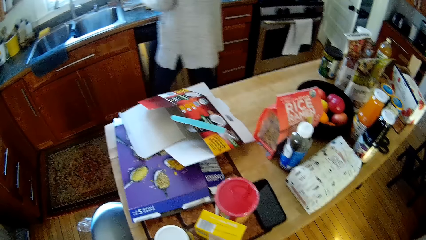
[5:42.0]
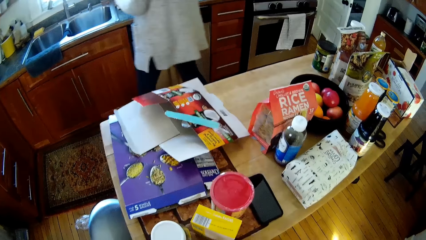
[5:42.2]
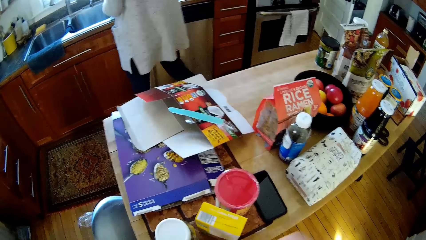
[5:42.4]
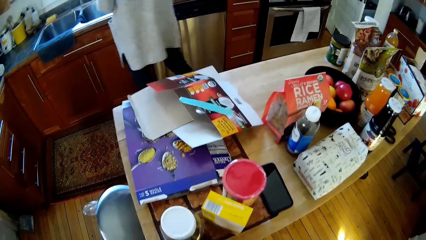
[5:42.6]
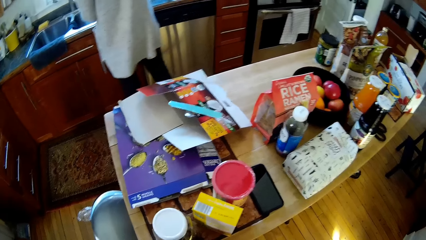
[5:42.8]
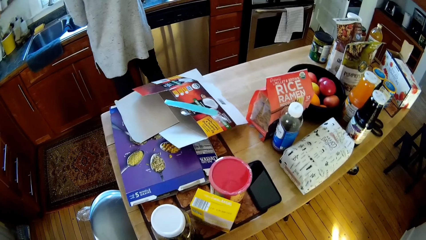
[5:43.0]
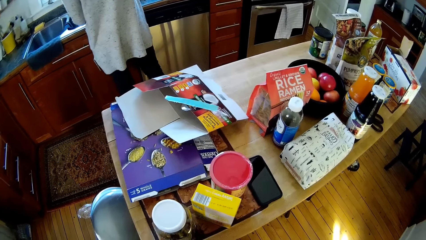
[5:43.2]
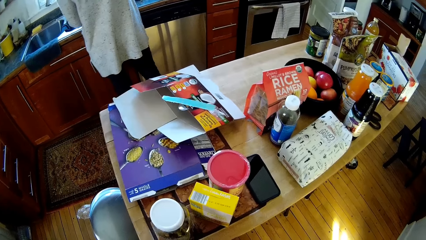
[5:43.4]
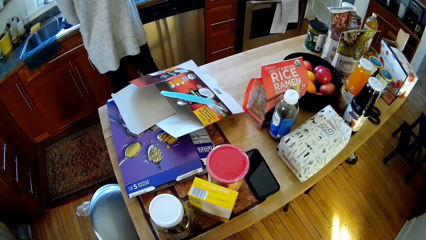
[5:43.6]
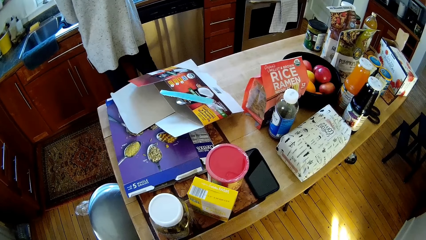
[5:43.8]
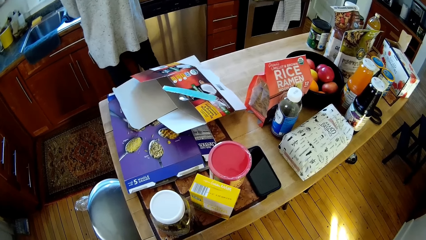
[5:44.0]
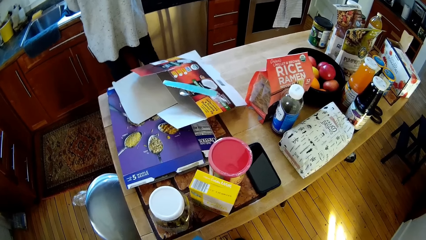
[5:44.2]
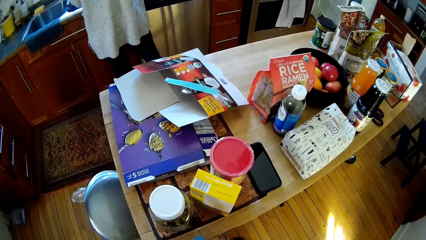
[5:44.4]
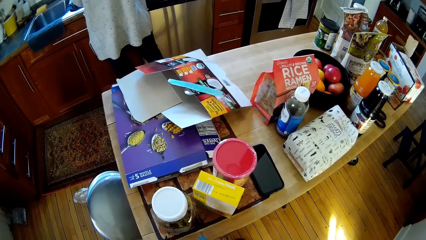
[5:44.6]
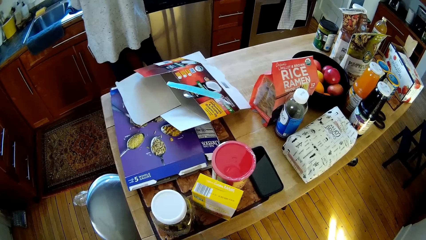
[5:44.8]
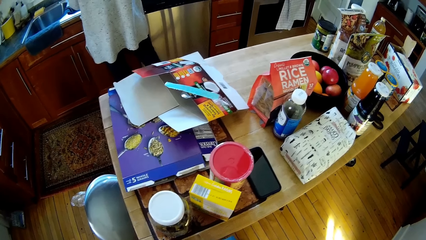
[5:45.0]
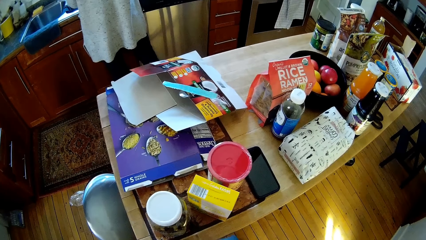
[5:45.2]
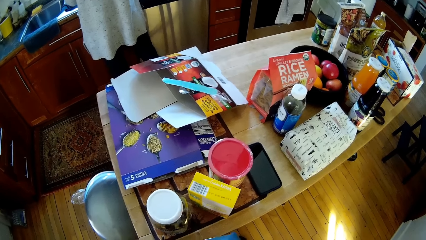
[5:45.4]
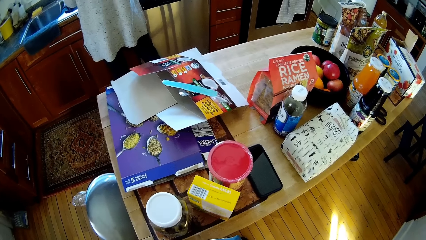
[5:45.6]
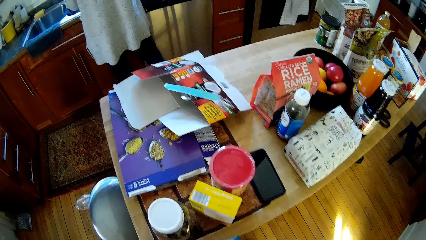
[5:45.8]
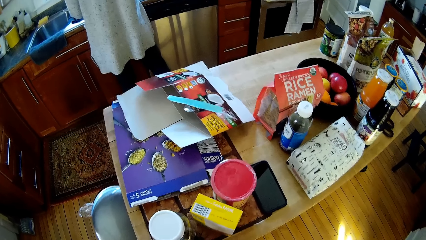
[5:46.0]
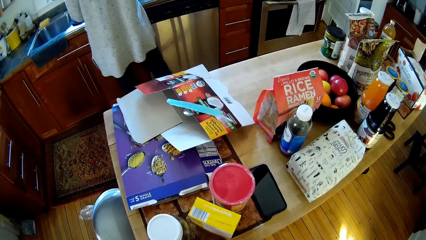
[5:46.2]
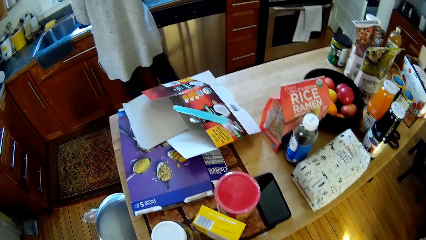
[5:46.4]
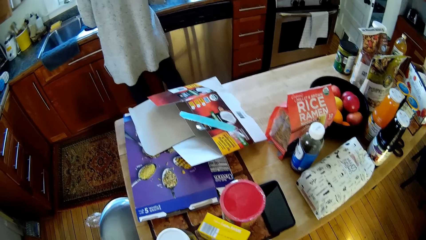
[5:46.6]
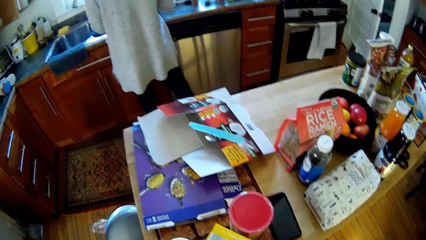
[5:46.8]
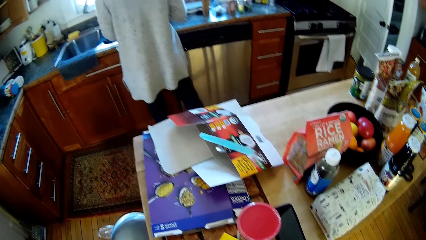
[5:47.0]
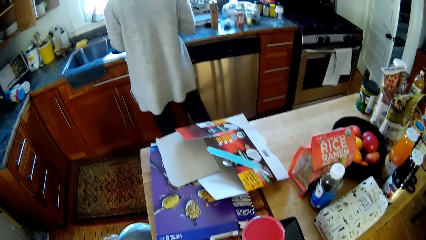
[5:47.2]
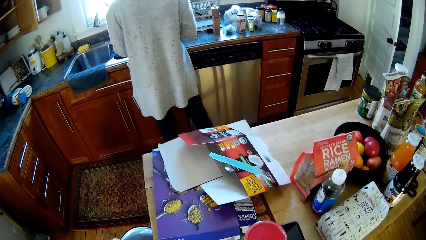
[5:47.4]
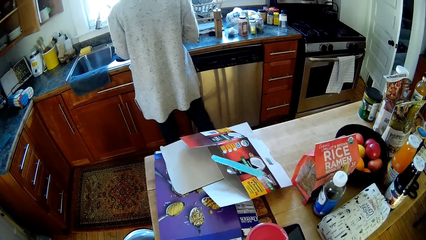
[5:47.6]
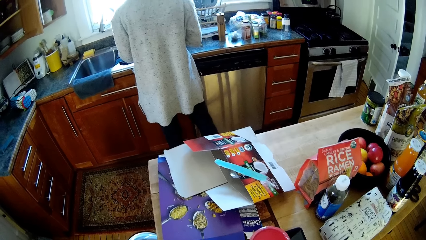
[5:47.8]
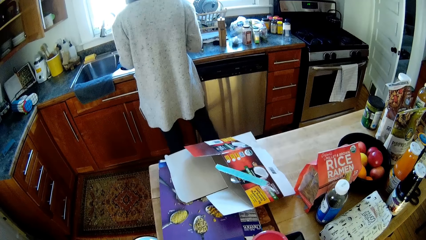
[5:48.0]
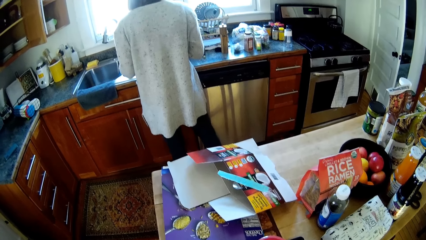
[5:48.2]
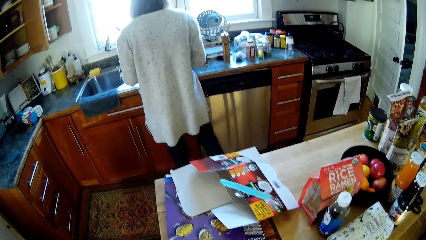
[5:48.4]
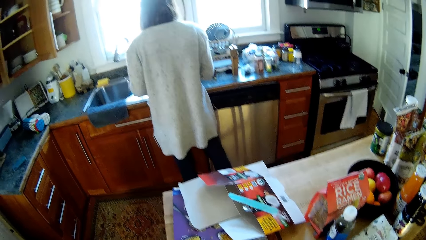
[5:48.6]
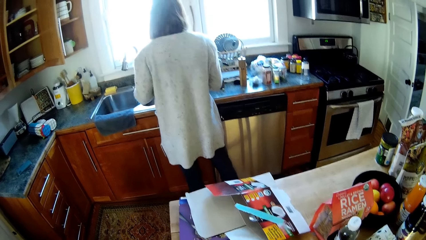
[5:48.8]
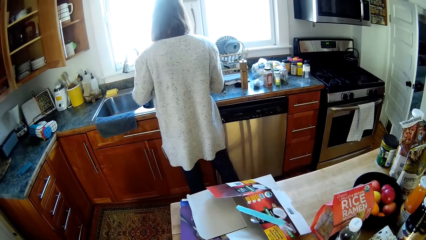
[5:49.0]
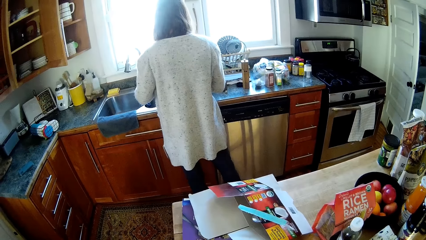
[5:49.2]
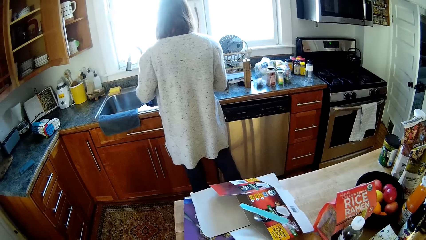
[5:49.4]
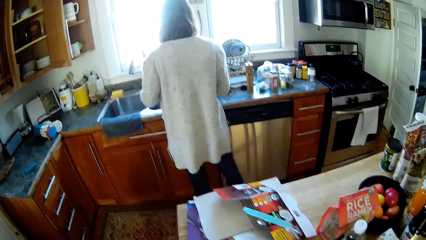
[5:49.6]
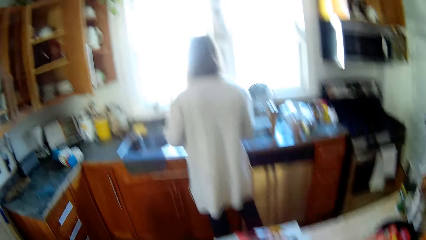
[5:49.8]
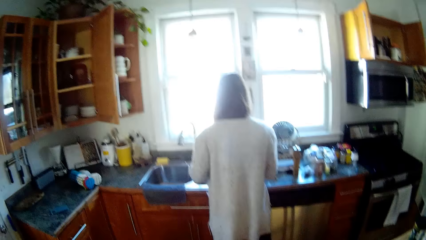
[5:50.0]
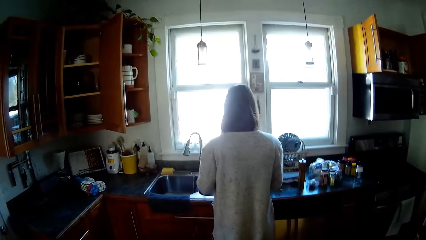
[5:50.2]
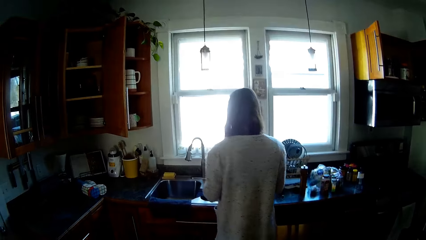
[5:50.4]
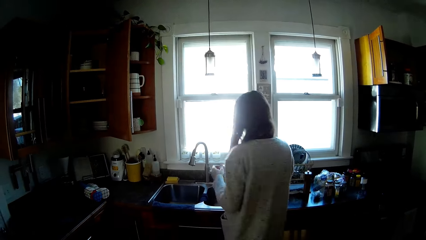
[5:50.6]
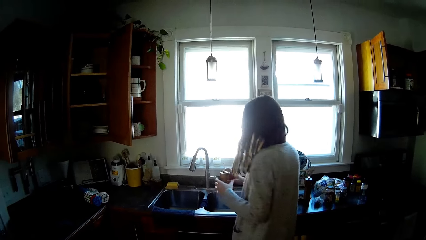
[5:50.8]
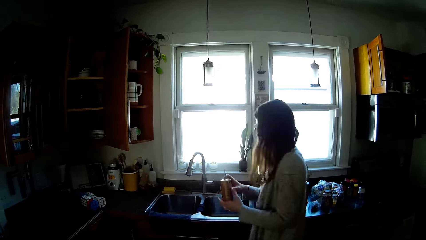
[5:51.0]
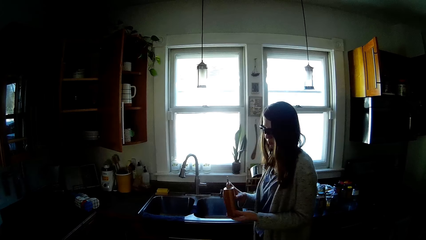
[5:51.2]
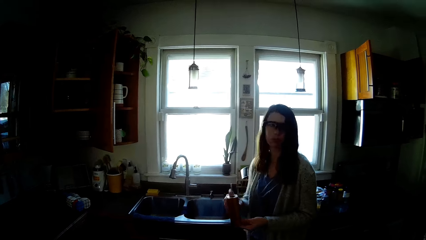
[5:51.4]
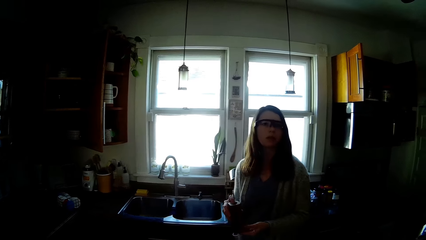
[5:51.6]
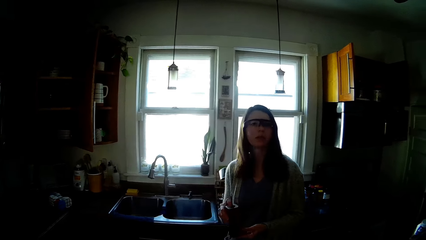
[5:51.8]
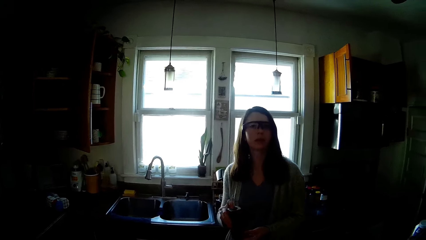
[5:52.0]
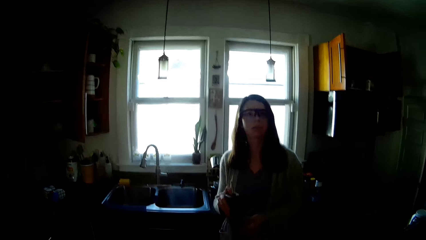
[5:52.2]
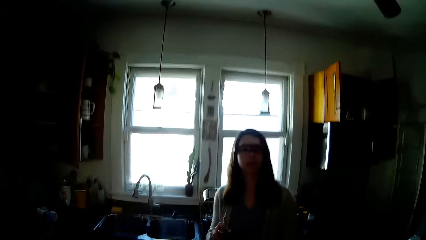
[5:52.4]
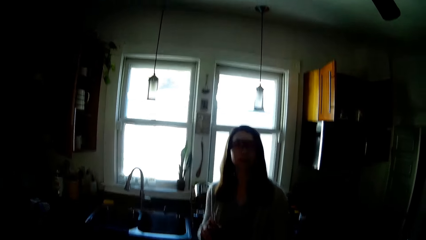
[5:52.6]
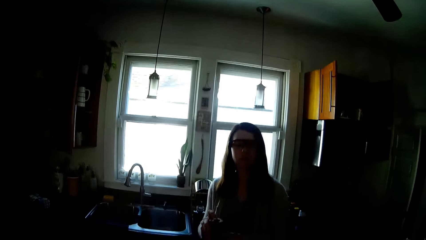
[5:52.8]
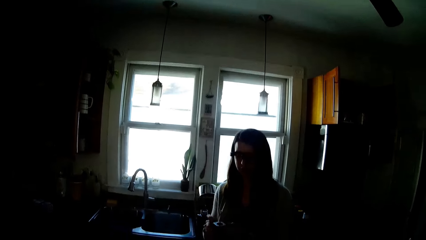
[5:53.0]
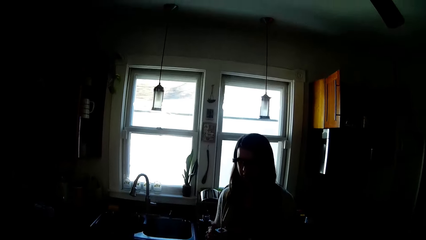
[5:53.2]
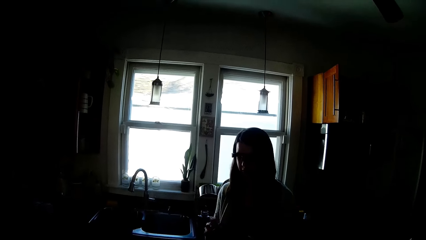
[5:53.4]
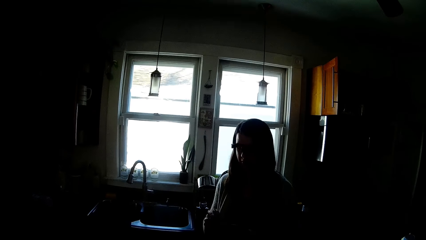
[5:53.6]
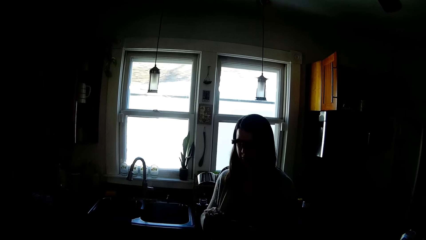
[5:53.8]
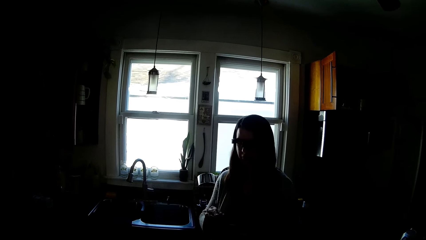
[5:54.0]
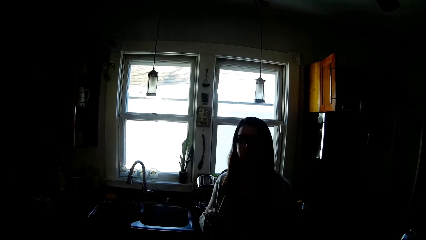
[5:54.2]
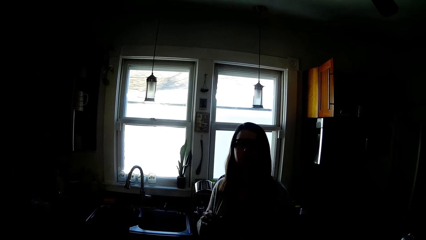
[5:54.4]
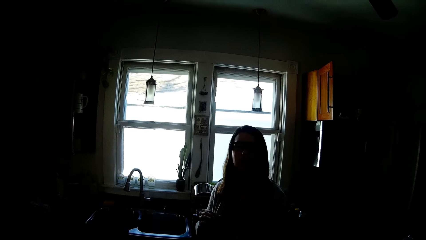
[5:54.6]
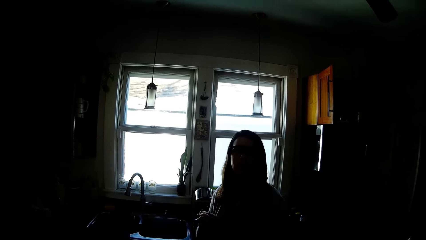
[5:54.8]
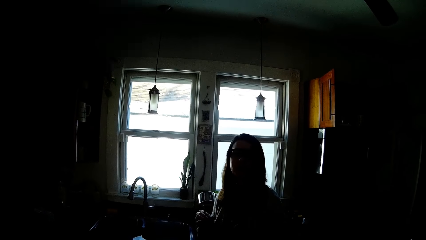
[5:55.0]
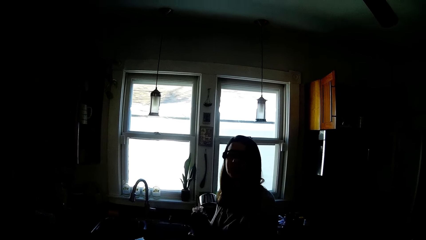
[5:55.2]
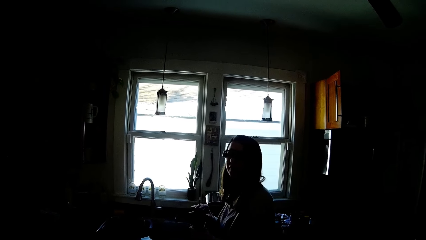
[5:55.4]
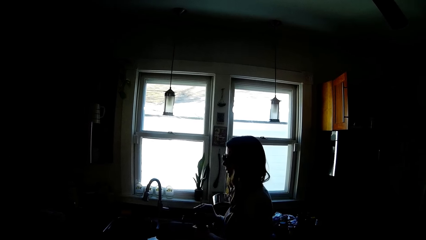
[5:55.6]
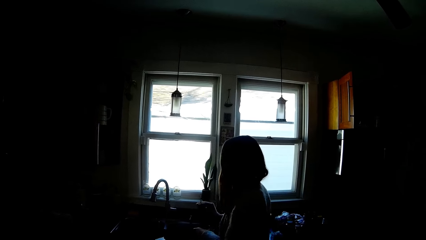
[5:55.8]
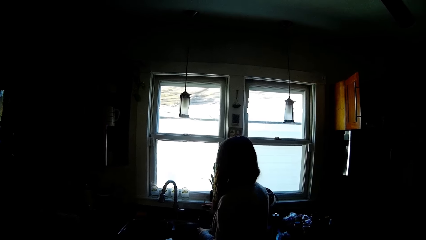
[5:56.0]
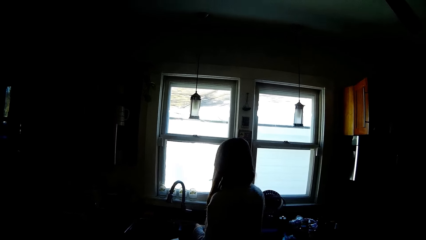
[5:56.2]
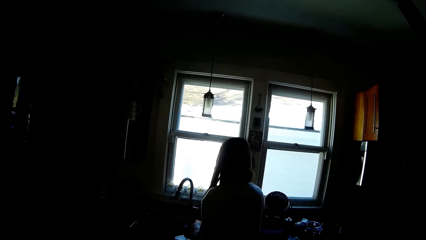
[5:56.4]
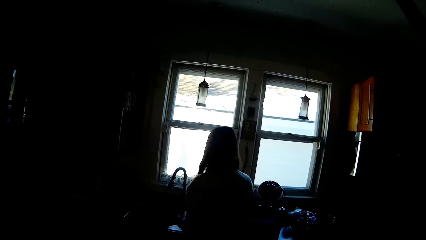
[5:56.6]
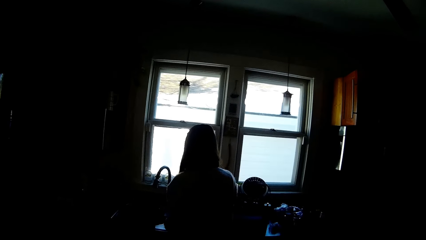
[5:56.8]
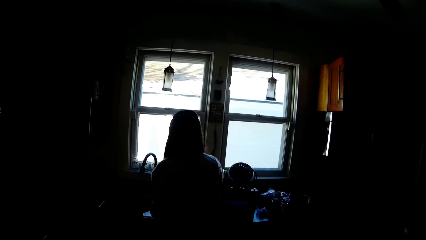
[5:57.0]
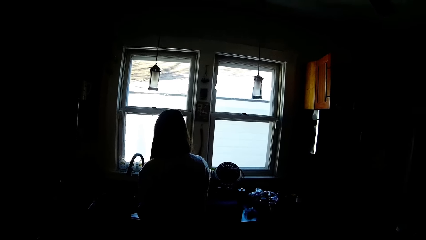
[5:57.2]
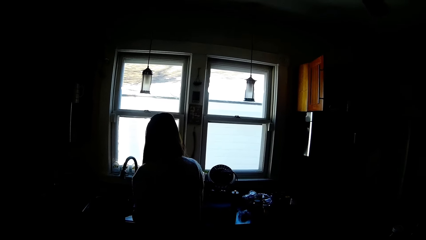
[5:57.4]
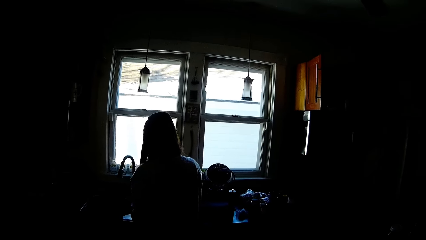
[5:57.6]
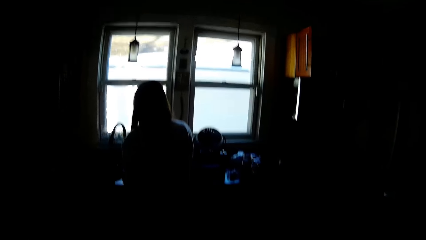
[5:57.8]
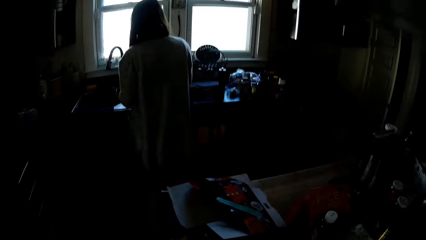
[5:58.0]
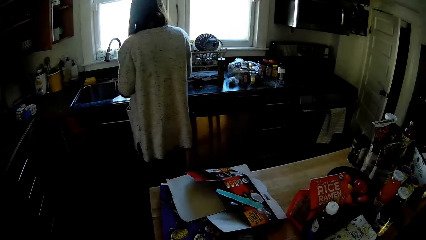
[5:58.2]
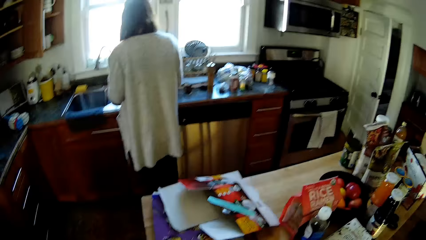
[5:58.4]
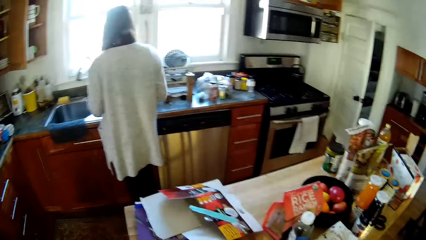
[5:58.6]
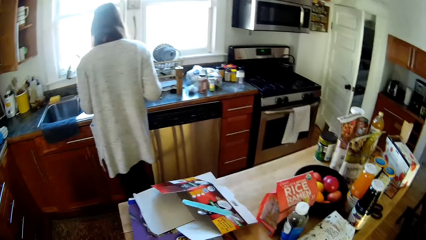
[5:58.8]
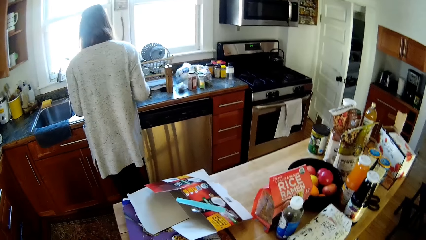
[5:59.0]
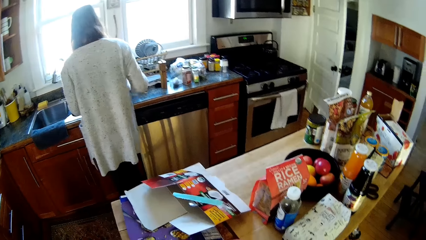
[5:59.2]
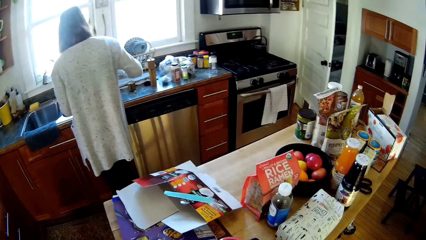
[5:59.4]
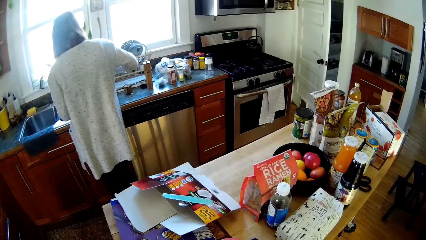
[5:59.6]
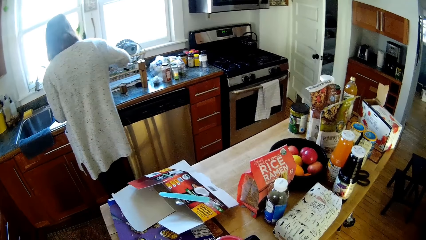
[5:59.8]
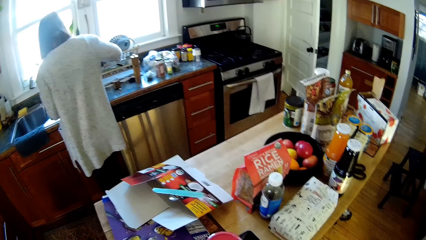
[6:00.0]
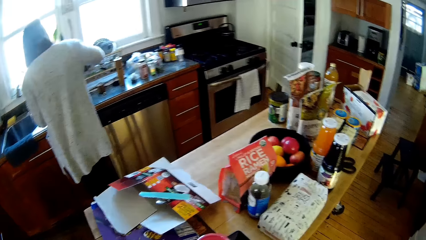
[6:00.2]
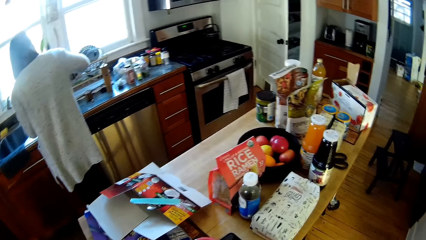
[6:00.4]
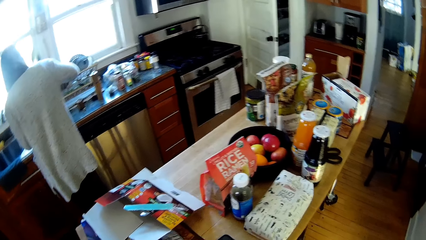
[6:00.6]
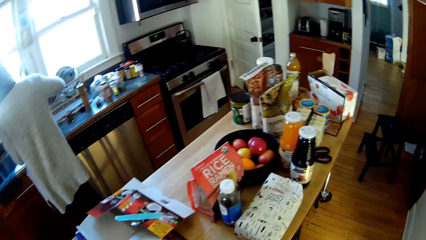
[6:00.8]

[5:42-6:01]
The camera wearer holds a packet of something. The lady shows the camera wearer a bottle. She speaks to the camera wearer. The camera wearer speaks to the lady.
